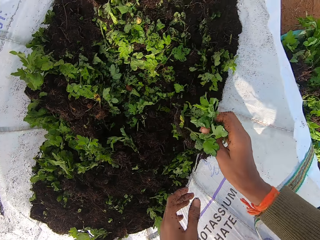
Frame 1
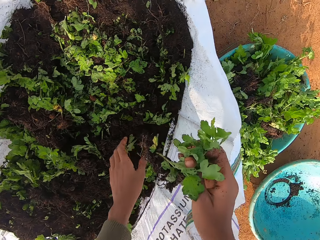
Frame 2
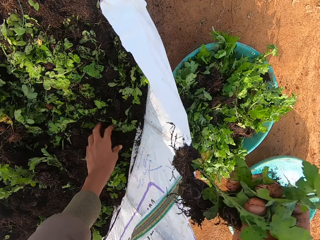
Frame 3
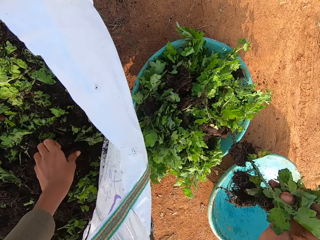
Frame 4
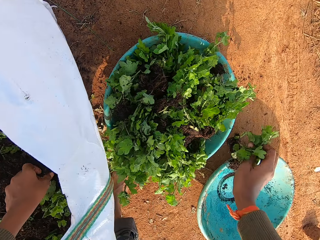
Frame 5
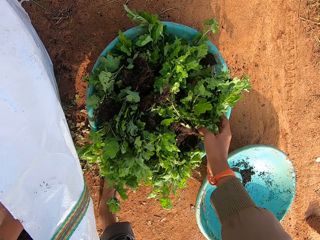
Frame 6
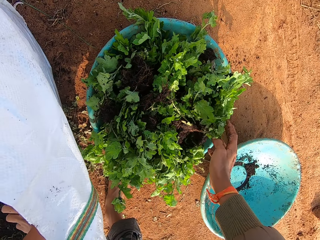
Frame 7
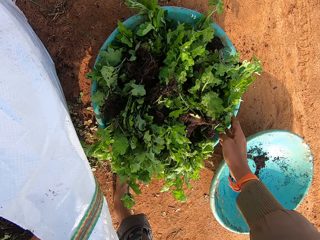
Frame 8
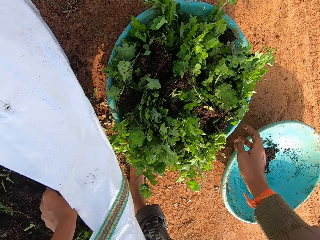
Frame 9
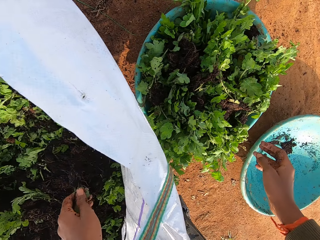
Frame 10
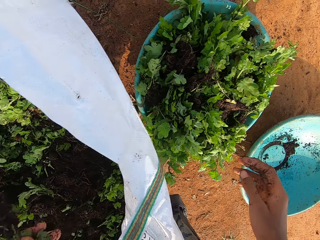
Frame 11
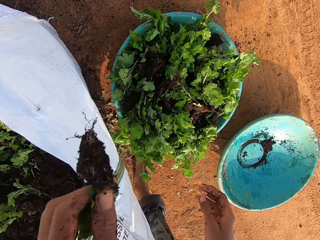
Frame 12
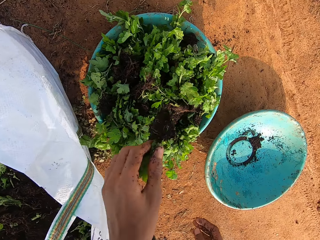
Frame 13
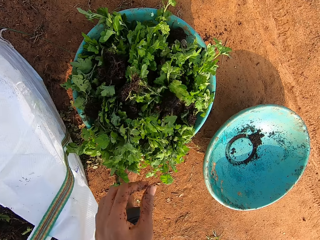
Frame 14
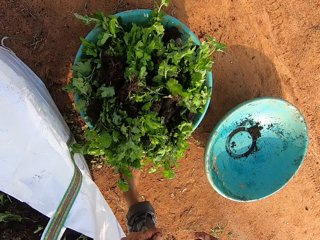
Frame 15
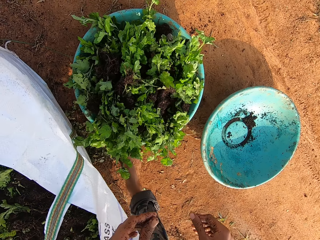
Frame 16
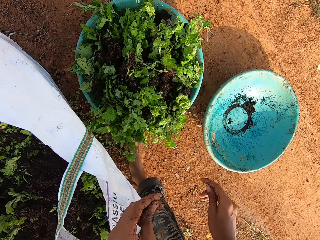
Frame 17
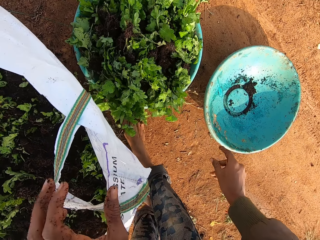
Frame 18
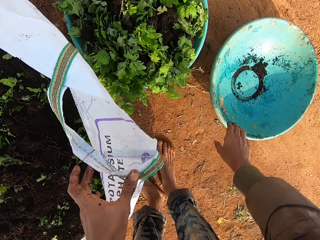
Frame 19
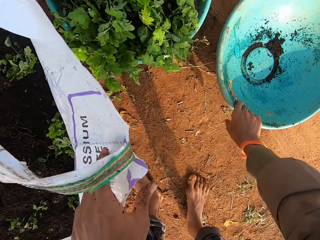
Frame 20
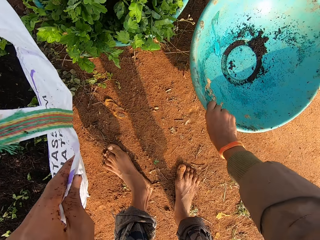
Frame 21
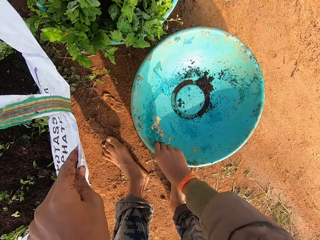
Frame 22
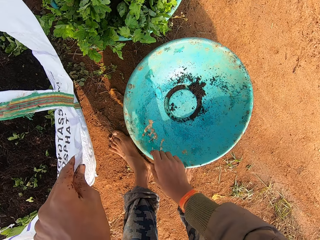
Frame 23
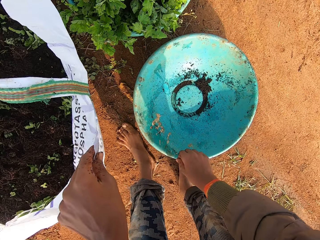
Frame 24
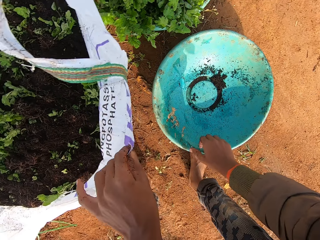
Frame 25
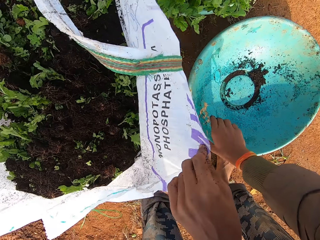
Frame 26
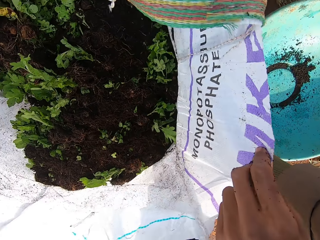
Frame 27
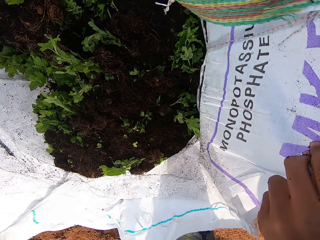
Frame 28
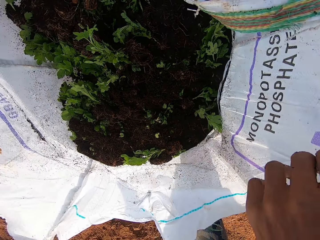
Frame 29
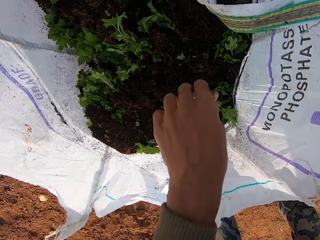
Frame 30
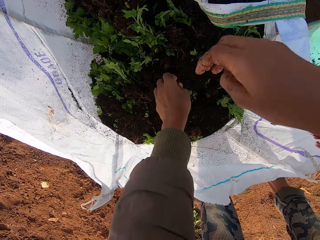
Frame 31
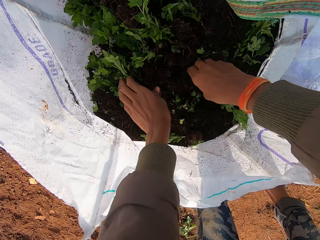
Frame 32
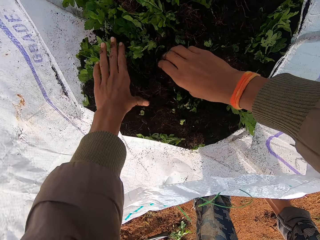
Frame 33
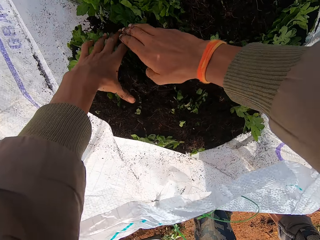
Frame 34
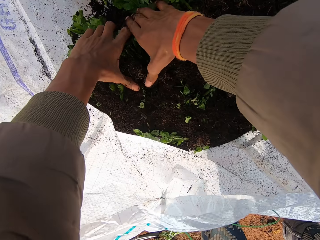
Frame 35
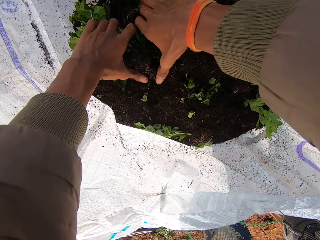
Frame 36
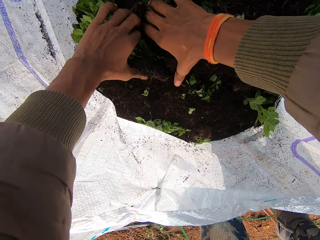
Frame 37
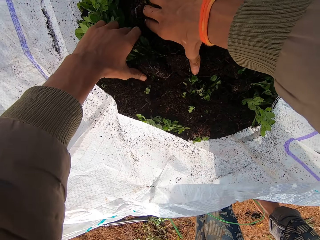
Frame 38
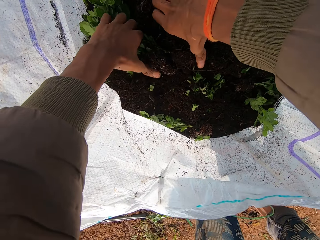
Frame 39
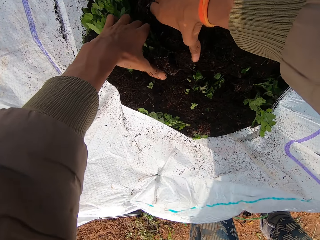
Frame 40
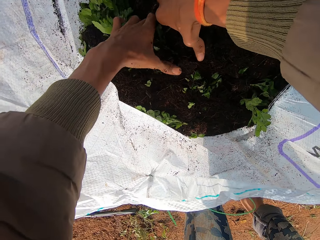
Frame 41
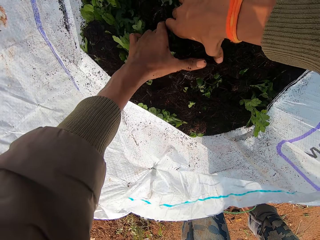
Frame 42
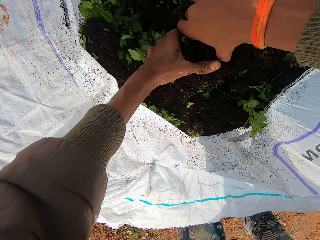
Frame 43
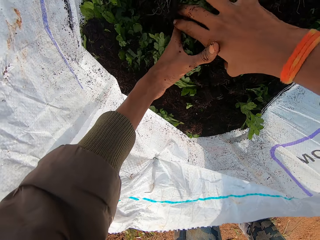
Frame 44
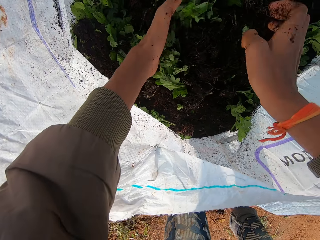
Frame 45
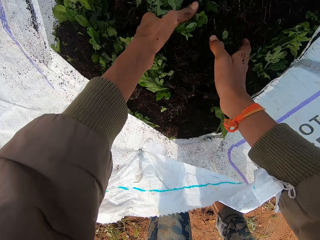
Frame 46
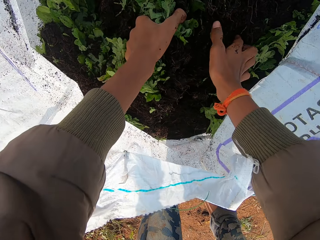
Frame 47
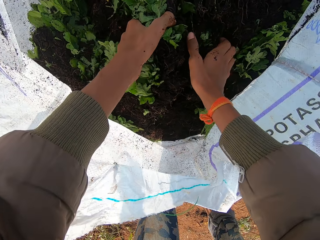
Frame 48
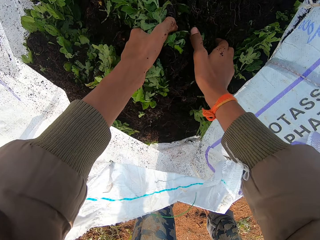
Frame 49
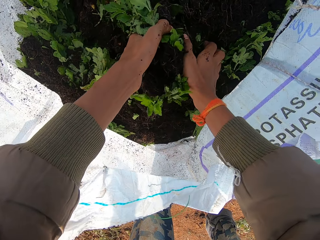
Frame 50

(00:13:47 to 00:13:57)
The camera wearer drops the plants in the green bowl on the ground with his right hand. He uproots some plant from the sack with his left hand. He drops the plants in the green bowl on the ground with his left hand. He pulls a bluish bowl on the ground with his right hand. He pushes the basin. He holds the sack. He uproots some plant from the sack with his hands.

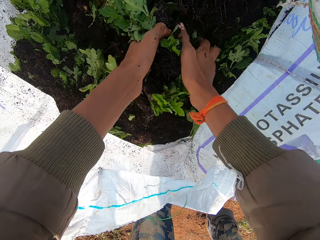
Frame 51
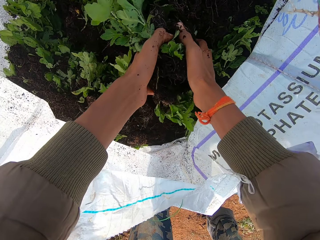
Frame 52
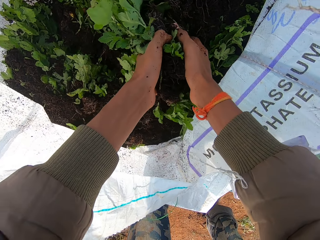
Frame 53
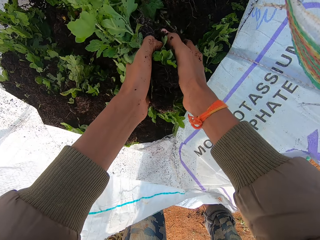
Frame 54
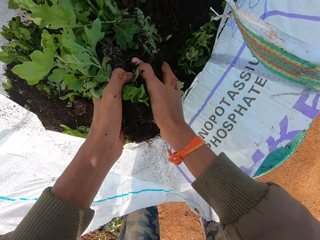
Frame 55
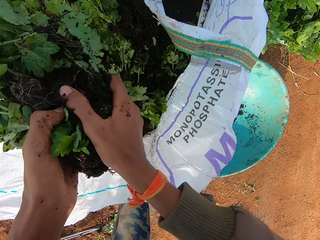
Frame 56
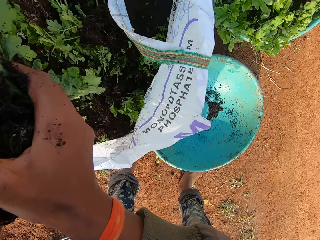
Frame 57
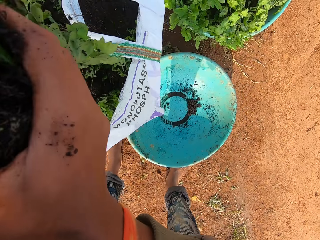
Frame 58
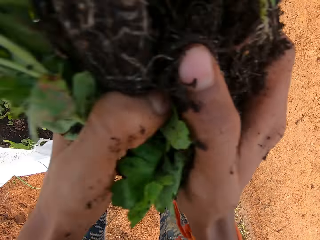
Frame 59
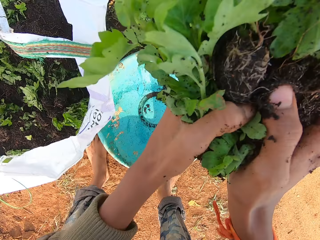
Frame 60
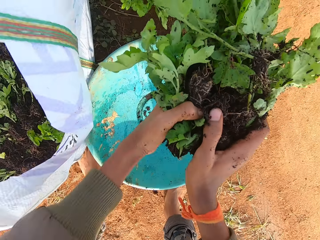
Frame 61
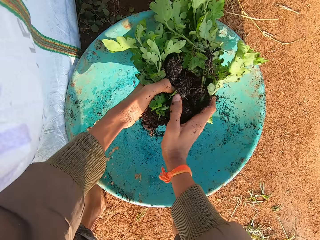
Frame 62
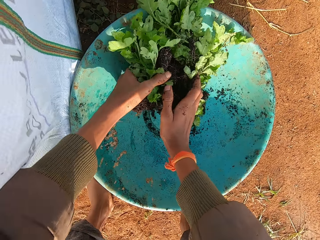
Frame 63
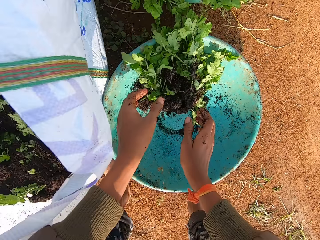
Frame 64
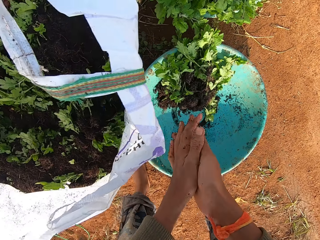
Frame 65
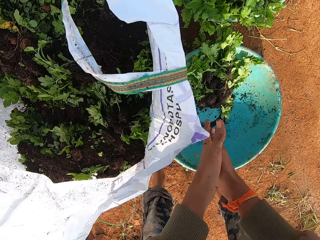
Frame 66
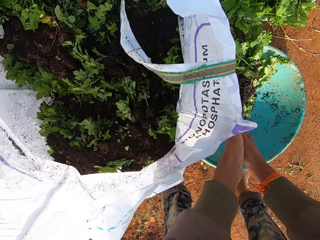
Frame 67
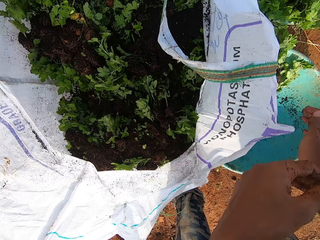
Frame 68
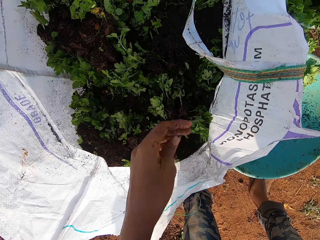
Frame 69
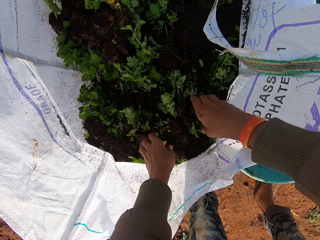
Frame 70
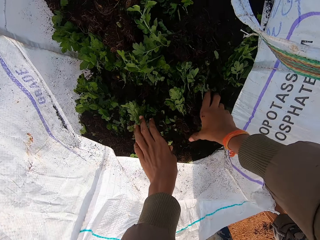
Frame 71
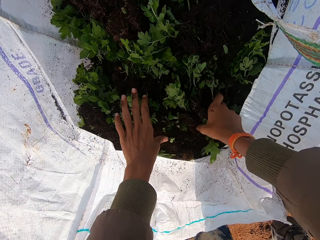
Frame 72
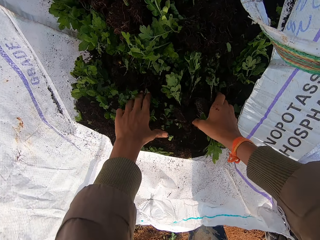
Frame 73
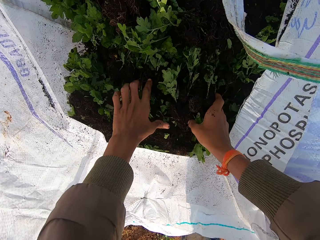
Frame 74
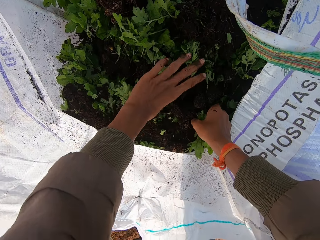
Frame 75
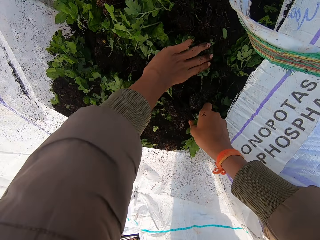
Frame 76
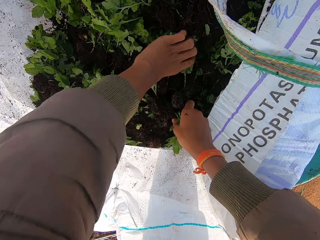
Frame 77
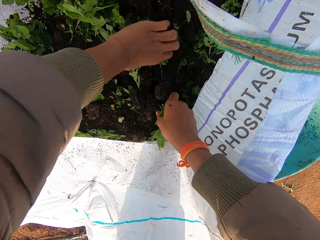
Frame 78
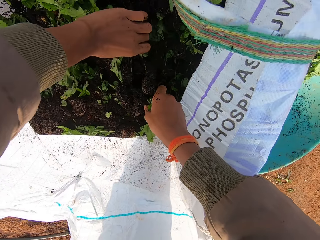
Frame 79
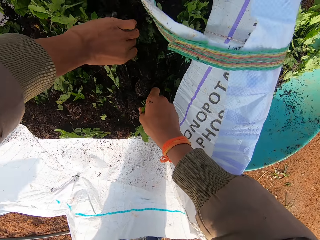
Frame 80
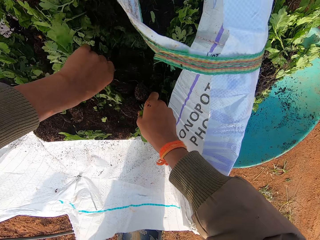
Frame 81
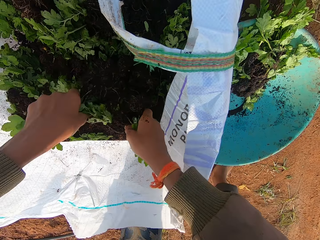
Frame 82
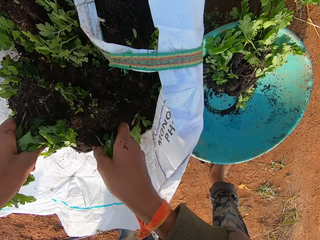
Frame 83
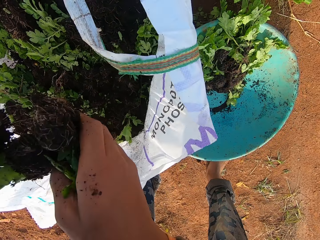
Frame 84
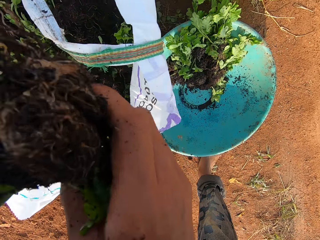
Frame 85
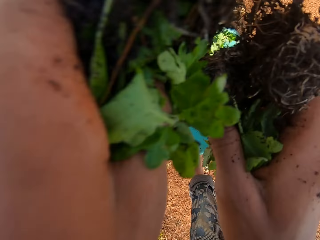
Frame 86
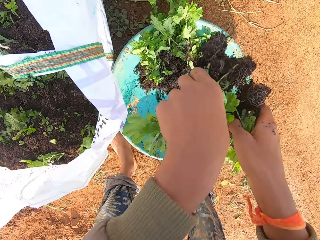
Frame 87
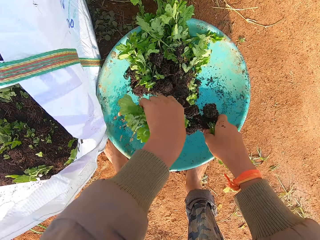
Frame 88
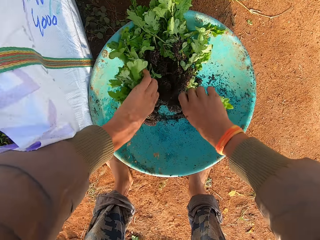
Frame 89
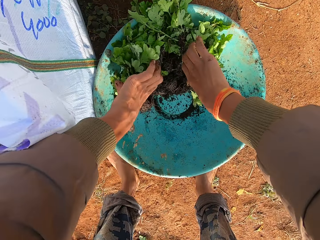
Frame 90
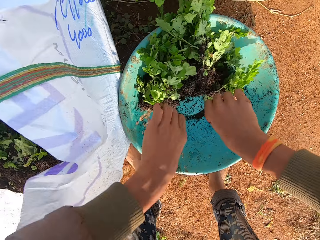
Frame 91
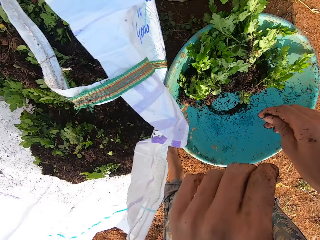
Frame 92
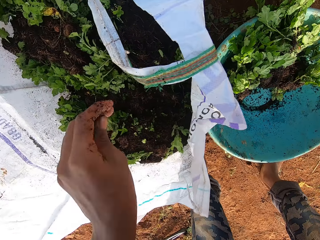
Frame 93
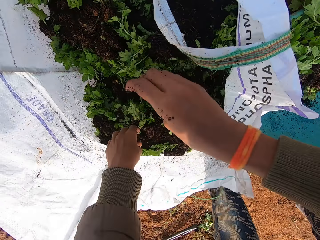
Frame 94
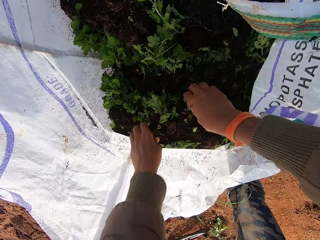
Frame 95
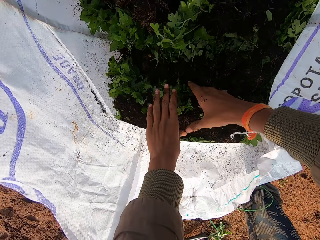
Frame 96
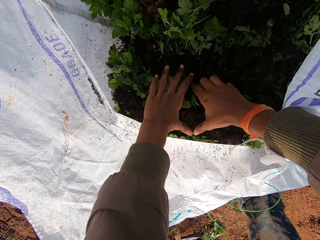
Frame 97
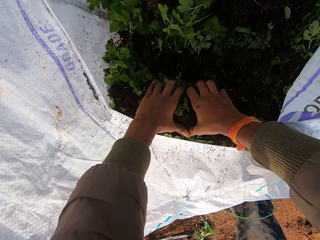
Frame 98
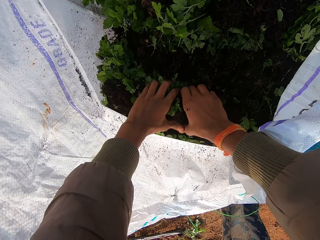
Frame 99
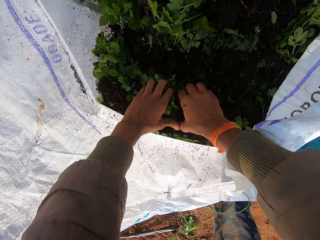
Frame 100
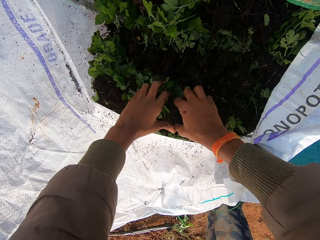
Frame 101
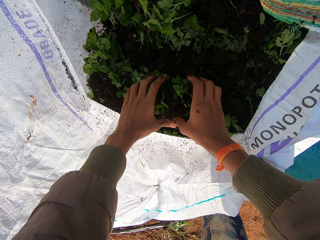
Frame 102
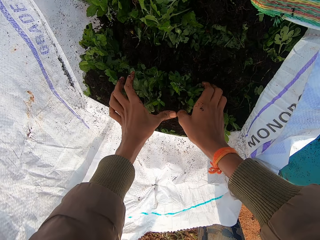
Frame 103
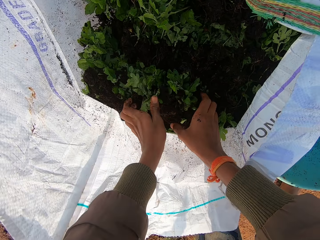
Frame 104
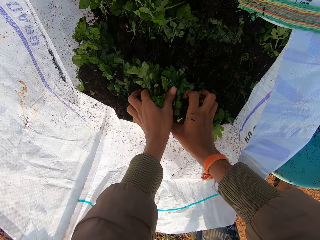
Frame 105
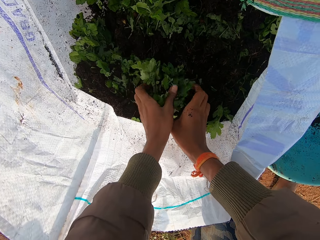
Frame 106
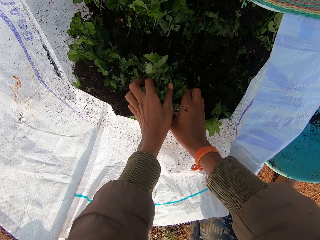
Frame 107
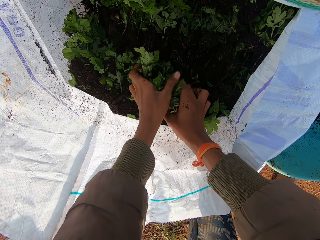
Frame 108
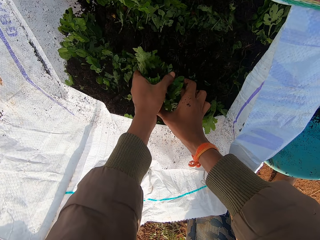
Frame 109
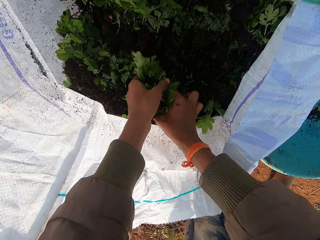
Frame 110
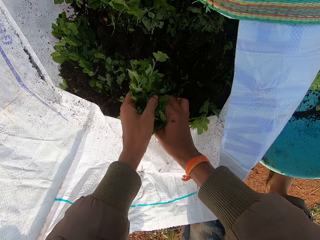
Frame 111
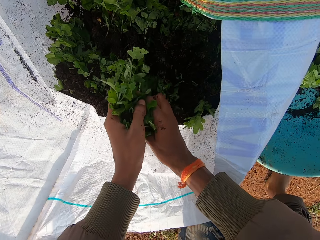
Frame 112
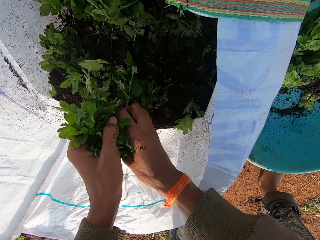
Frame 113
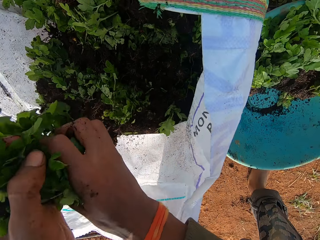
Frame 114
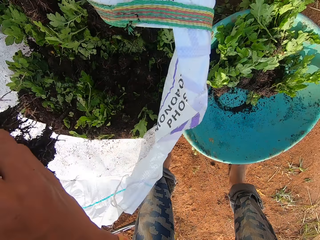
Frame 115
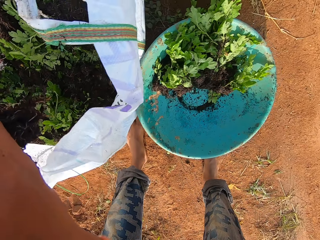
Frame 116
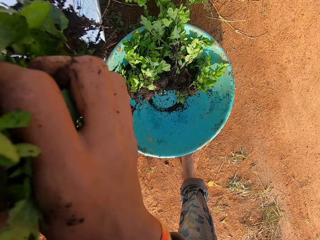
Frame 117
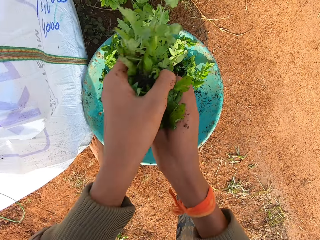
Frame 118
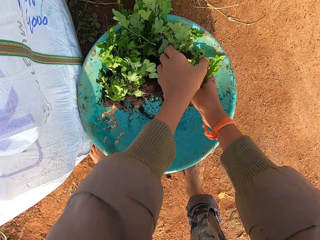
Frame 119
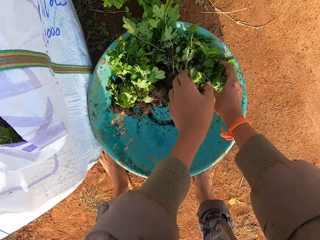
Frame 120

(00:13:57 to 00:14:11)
The camera wearer drops the plants in the bluish bowl on the ground with his hands. He rubs his hands. He uproots some plant from the sack with his hands. He lifts the plants. He drops the plants in the bluish bowl on the ground with his hands. He uproots some plant from the sack with his hands. He lifts the plants.
